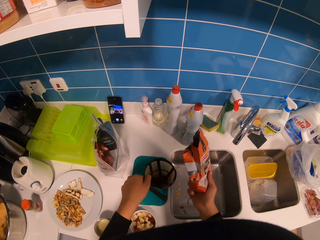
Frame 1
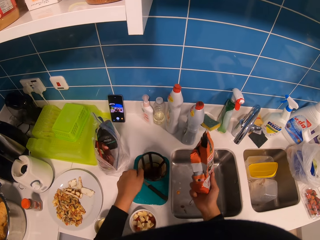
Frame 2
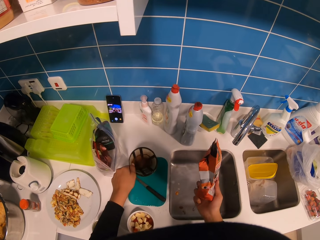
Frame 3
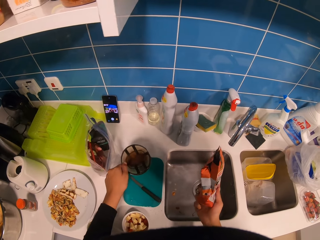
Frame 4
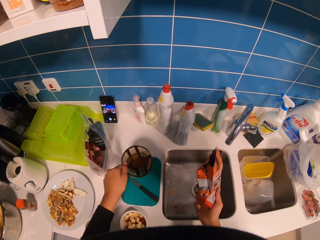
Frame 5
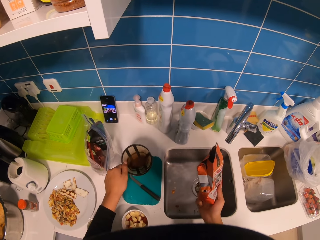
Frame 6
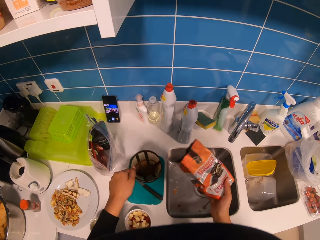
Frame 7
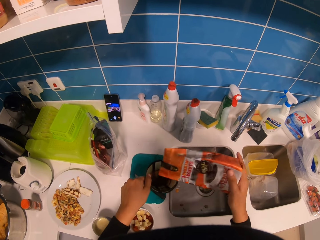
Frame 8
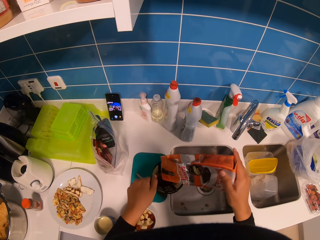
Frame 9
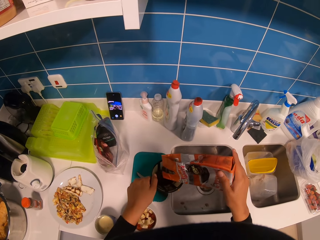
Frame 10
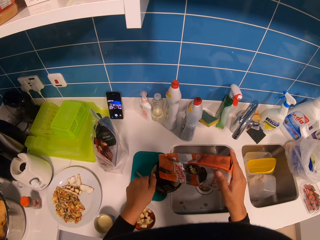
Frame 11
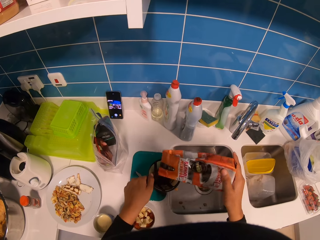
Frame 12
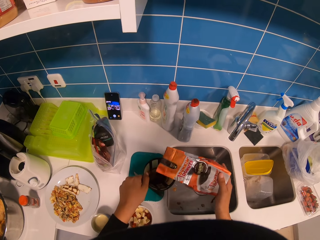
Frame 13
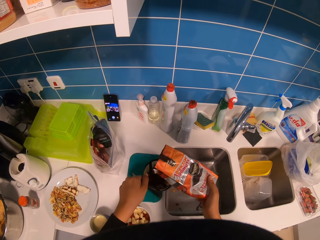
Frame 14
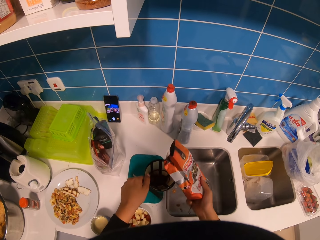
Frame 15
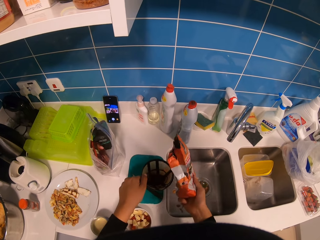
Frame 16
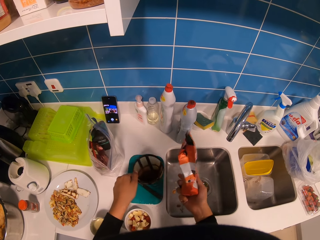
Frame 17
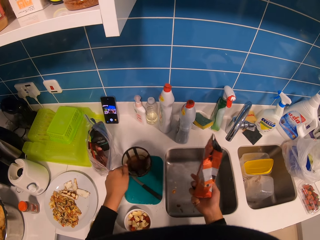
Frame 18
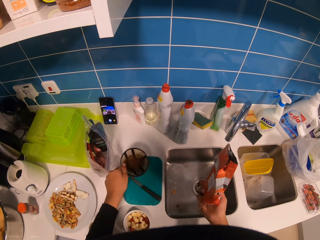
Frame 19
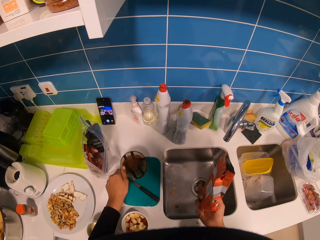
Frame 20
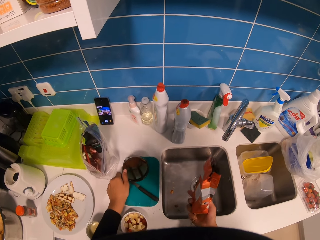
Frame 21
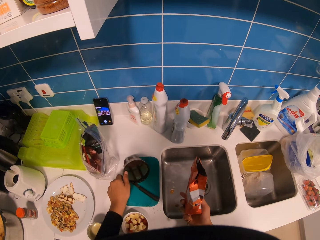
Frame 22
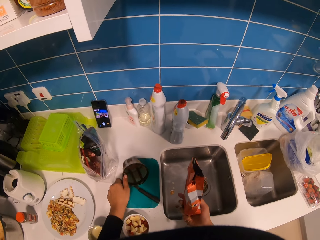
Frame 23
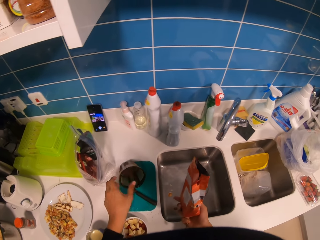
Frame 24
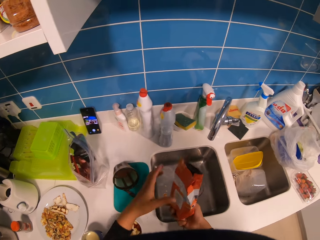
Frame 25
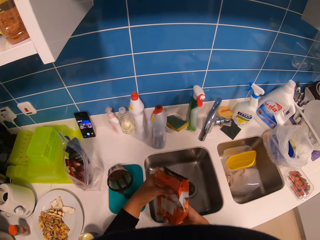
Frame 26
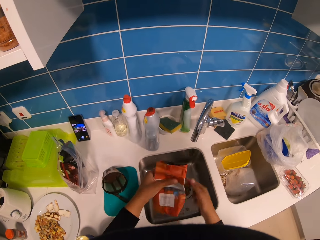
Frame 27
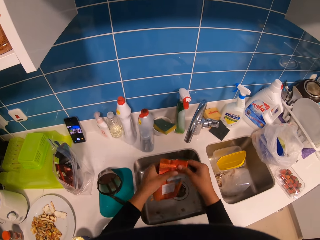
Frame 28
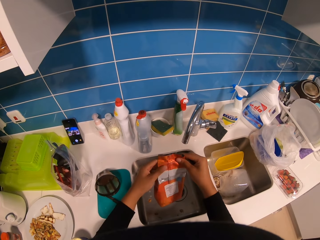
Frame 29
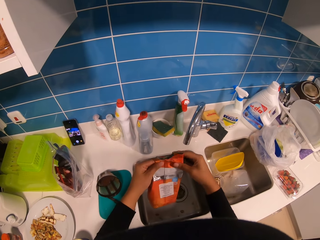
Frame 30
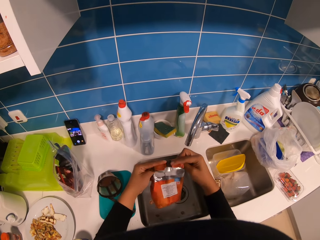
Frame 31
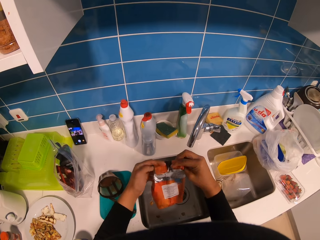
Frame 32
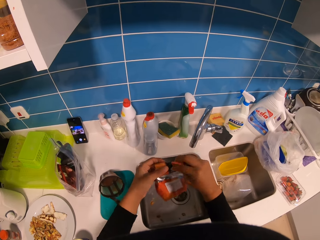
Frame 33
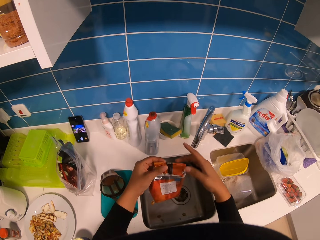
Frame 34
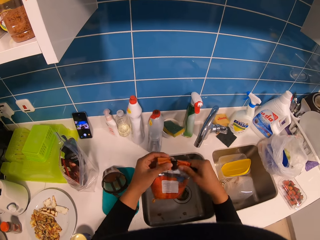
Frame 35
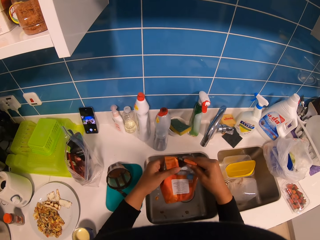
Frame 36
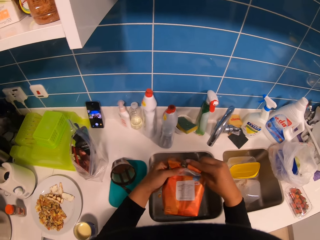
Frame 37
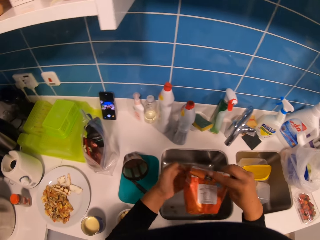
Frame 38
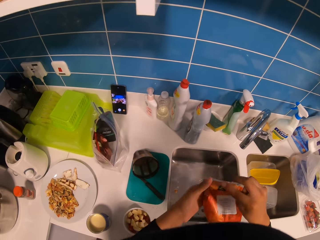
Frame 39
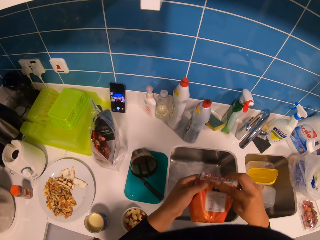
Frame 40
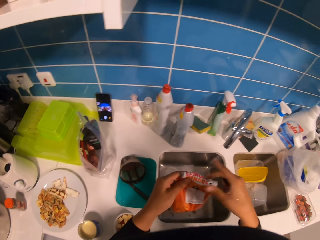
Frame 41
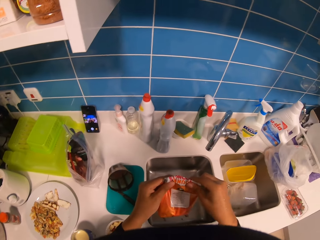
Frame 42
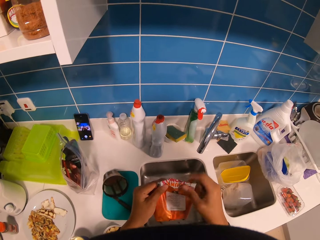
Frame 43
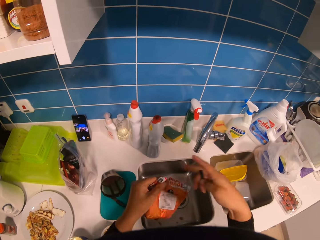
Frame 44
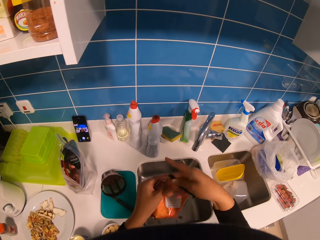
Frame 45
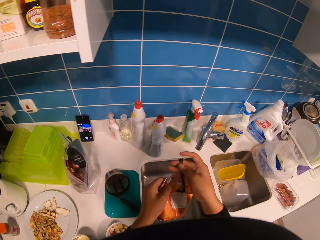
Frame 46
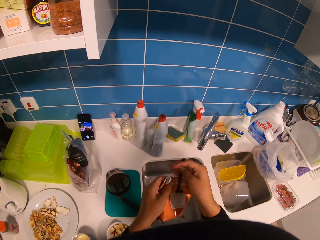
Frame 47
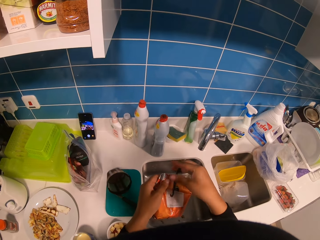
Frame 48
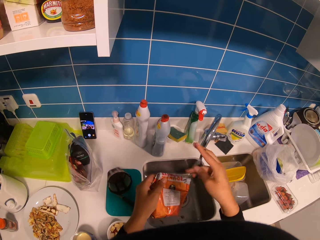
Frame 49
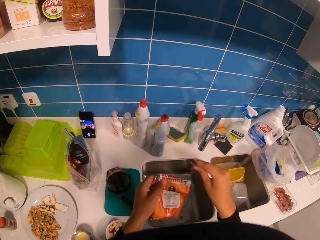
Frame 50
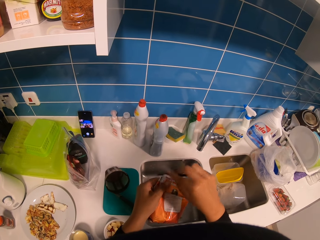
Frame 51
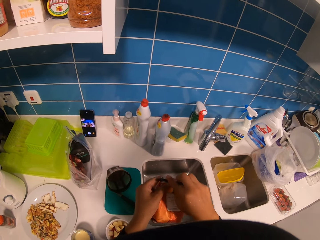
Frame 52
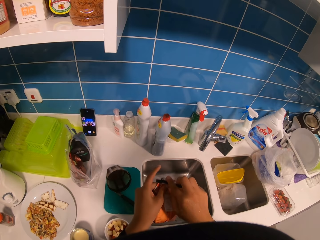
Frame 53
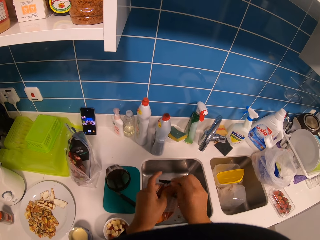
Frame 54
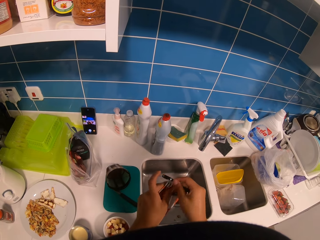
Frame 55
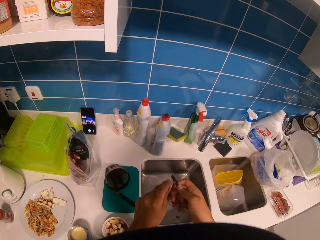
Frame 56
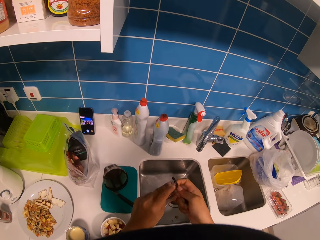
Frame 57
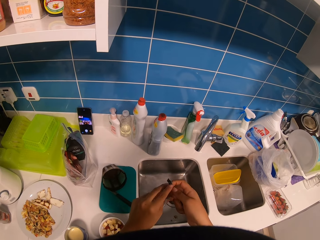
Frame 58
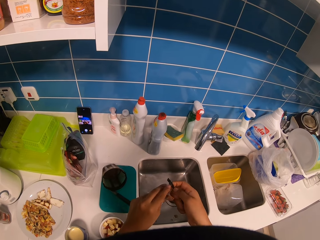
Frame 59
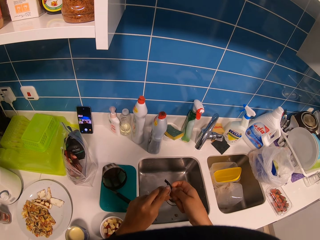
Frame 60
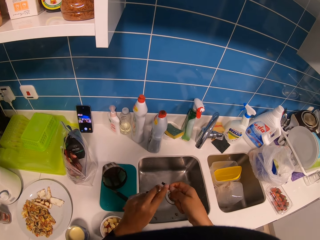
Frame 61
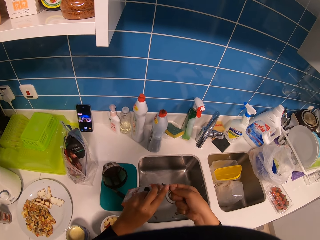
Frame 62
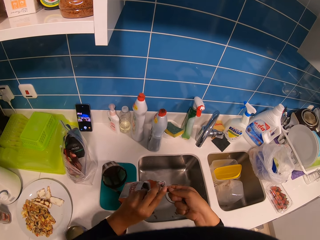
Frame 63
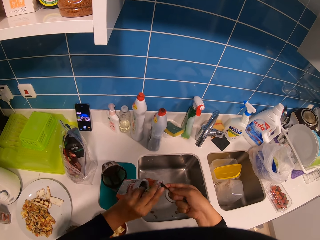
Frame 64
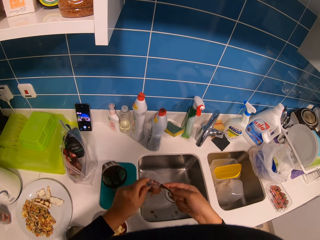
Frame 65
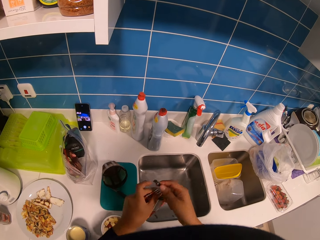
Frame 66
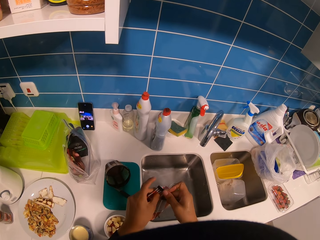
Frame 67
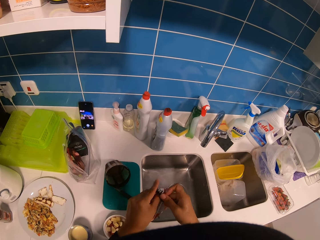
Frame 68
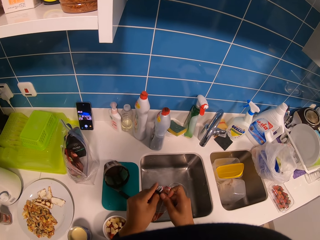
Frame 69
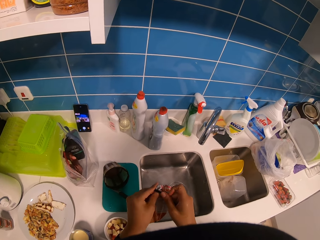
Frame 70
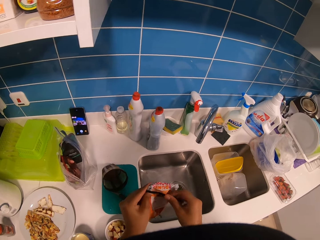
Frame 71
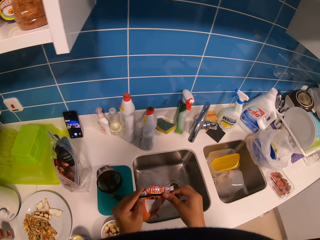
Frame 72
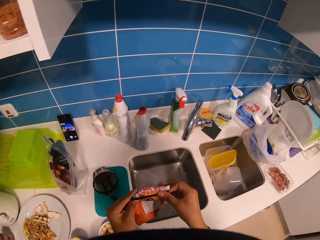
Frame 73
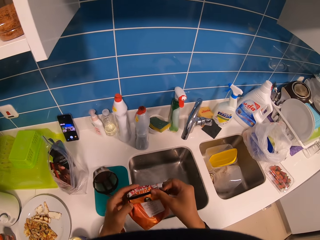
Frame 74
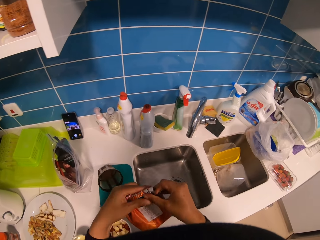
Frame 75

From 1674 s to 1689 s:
The camera wearer puts the filter on a chopping board. They wrap the packet of coffee. They seal the packet of coffee.

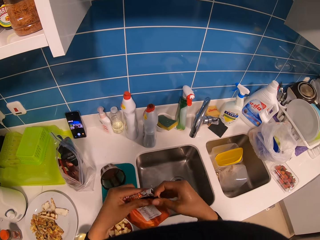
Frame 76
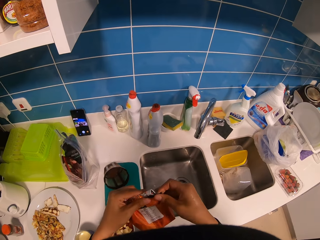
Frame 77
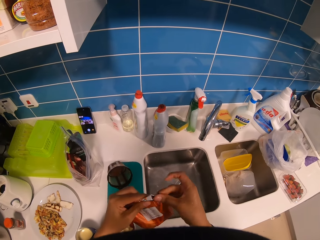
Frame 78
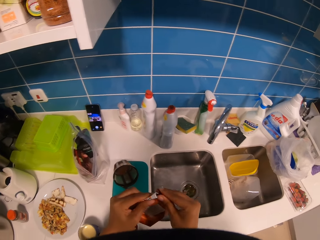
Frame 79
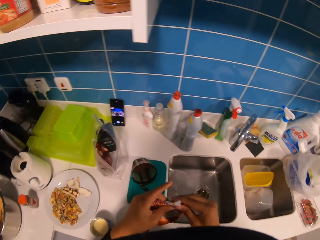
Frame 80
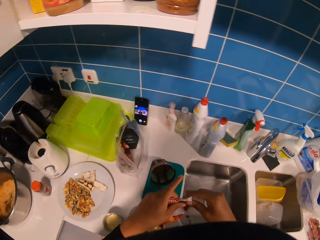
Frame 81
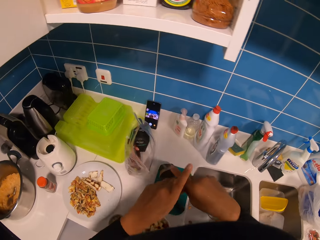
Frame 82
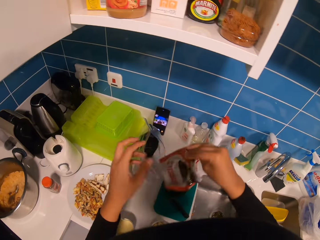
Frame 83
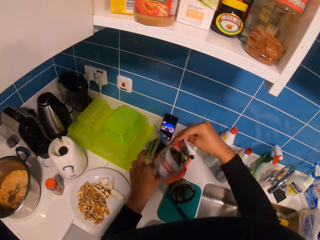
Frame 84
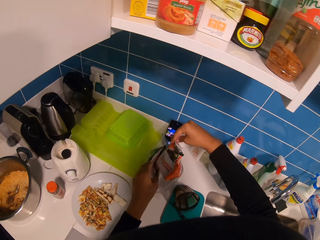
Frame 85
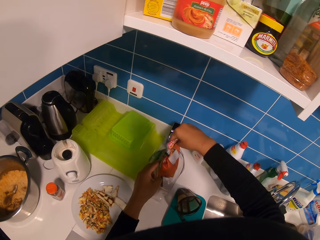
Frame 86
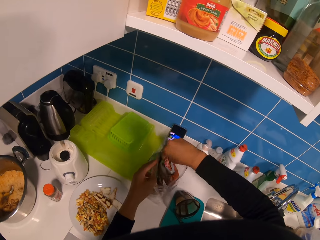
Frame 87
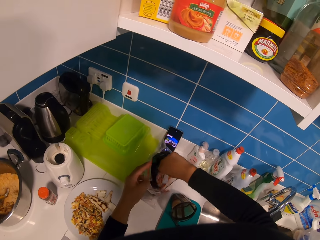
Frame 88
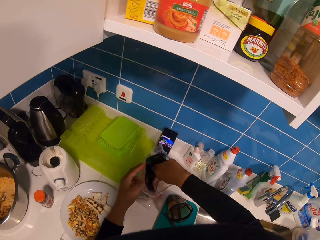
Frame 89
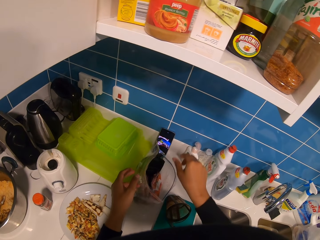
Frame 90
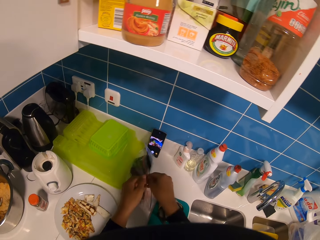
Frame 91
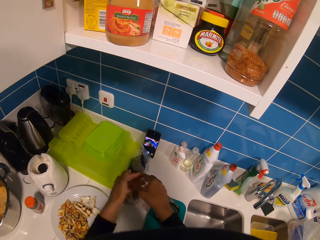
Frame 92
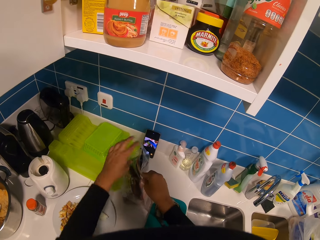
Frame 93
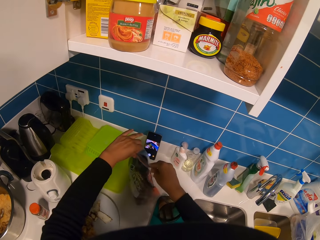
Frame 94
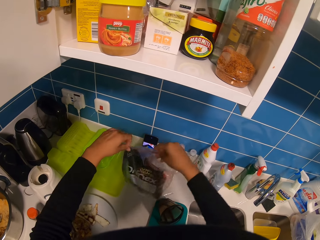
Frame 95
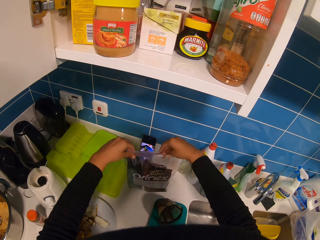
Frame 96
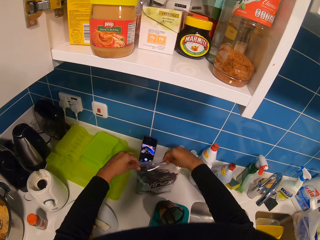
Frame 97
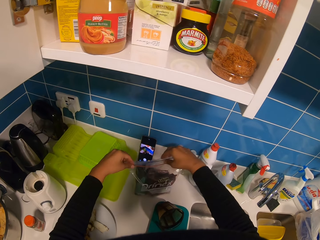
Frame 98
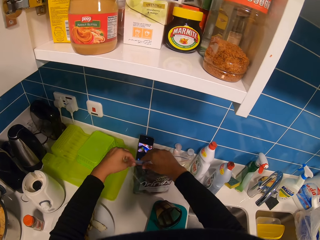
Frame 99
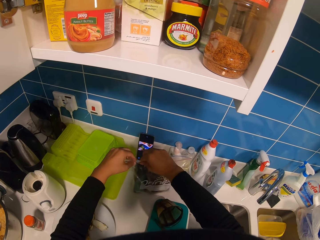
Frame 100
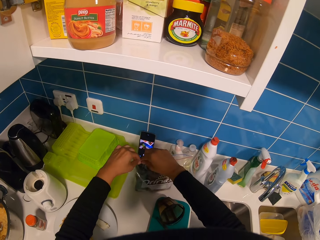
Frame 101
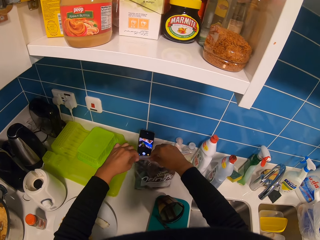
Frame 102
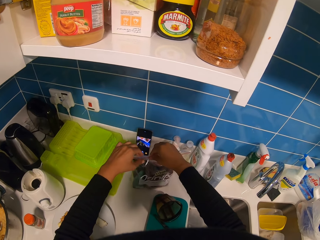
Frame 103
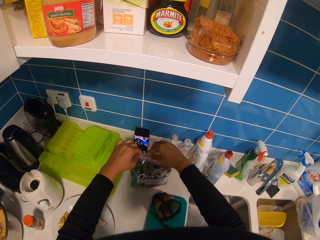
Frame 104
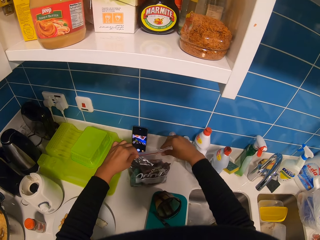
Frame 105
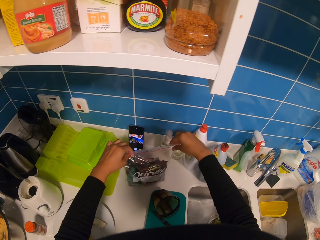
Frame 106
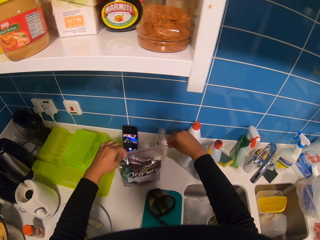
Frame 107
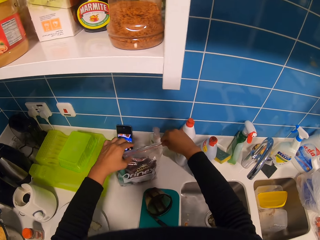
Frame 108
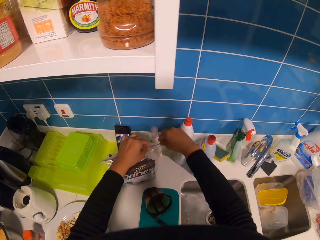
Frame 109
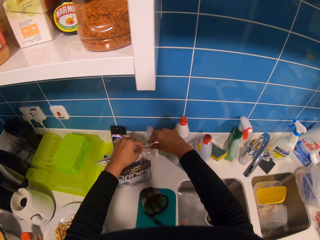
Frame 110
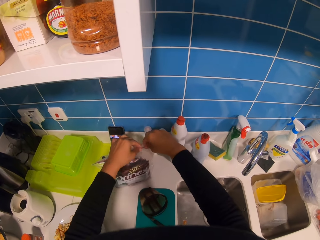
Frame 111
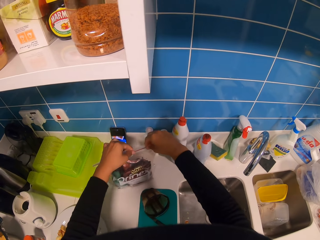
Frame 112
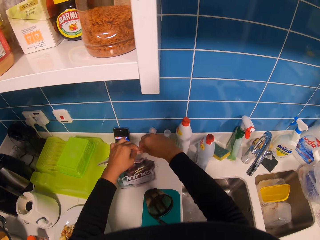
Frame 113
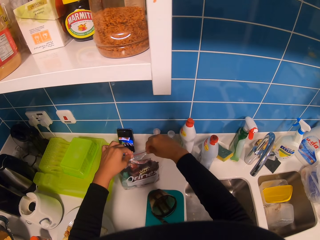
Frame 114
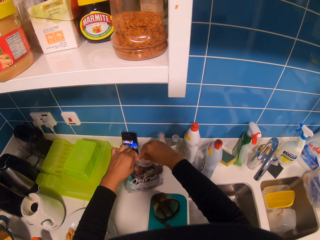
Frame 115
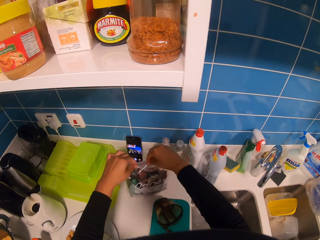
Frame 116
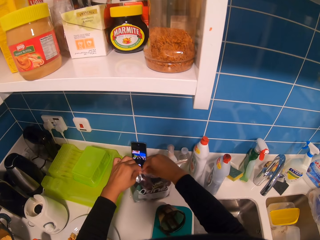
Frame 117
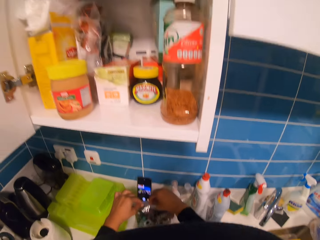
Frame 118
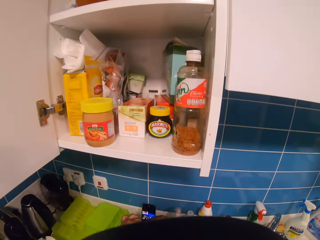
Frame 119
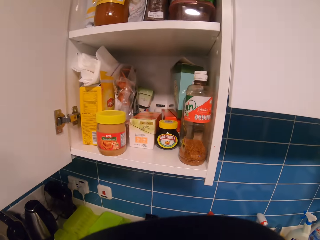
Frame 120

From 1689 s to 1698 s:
The camera wearer puts a packet of coffee in a polythene pack. They seal the pack of coffee.
